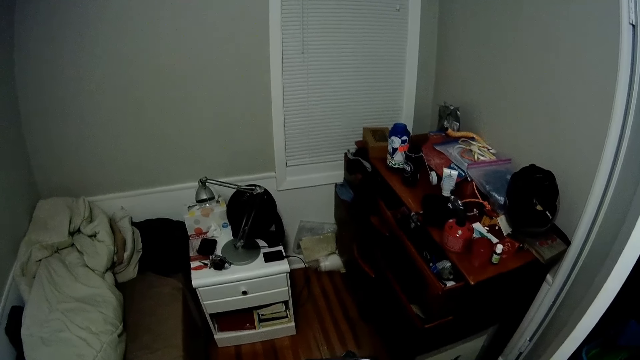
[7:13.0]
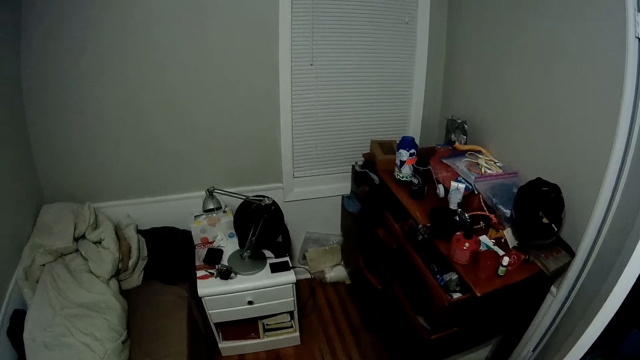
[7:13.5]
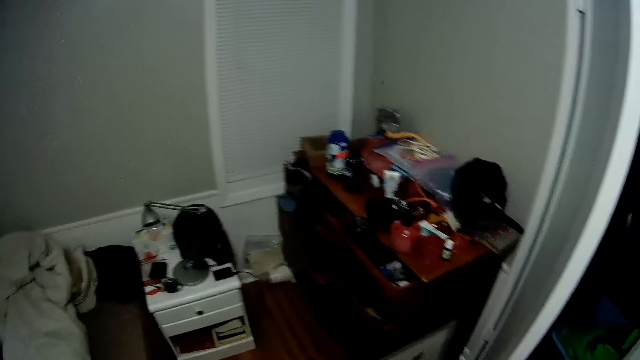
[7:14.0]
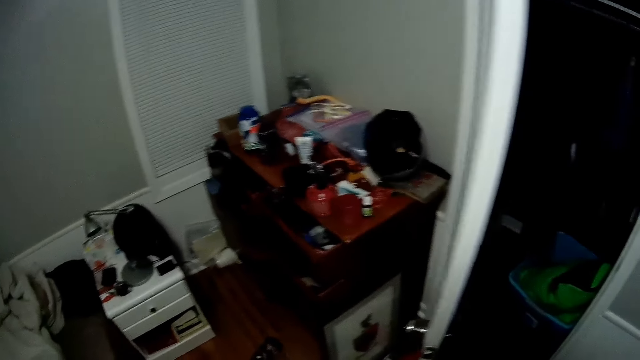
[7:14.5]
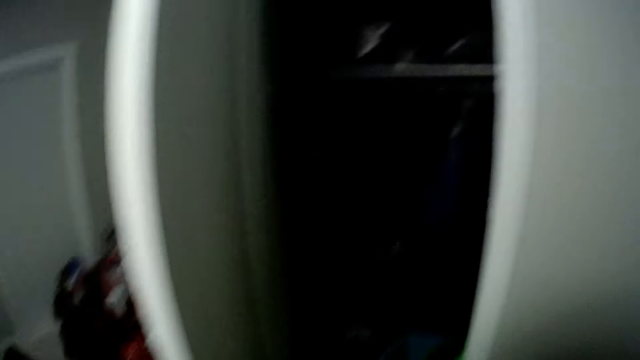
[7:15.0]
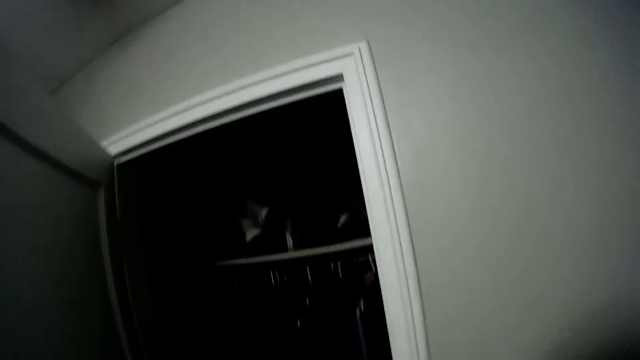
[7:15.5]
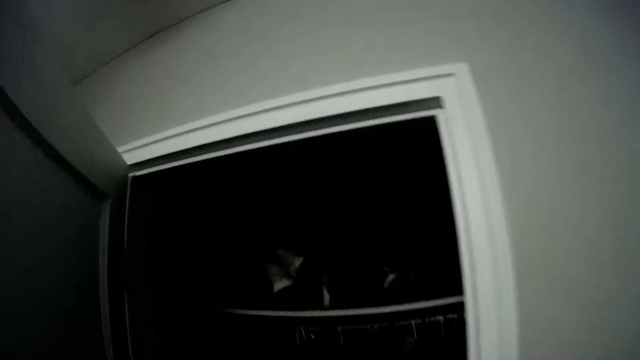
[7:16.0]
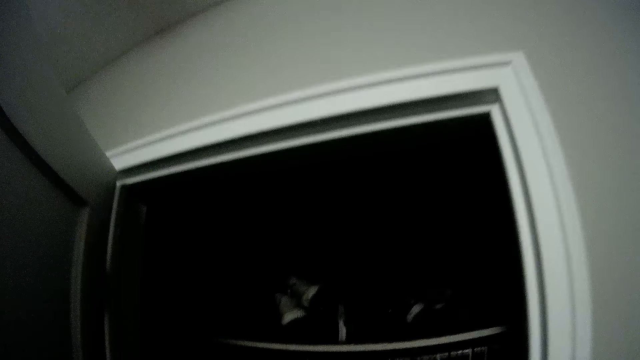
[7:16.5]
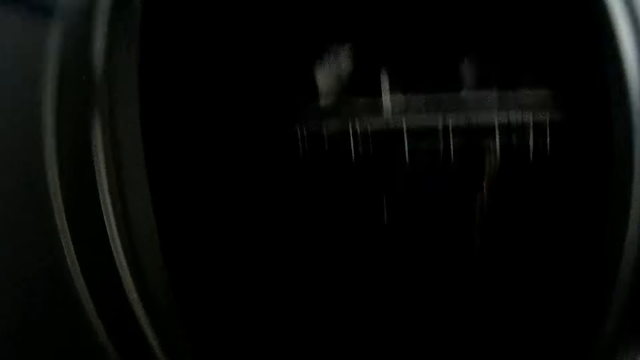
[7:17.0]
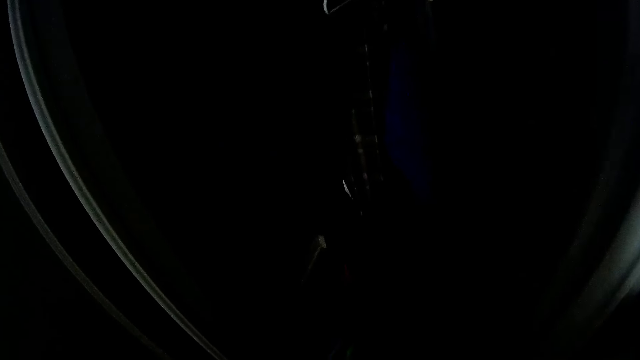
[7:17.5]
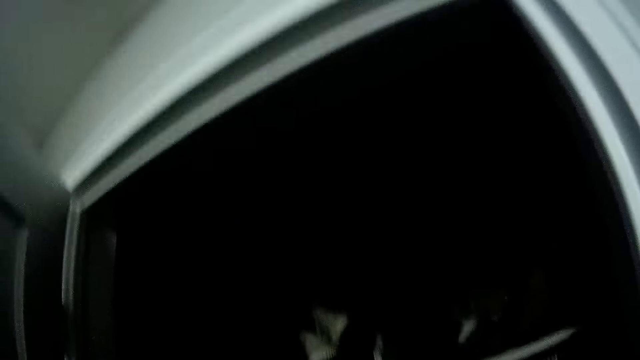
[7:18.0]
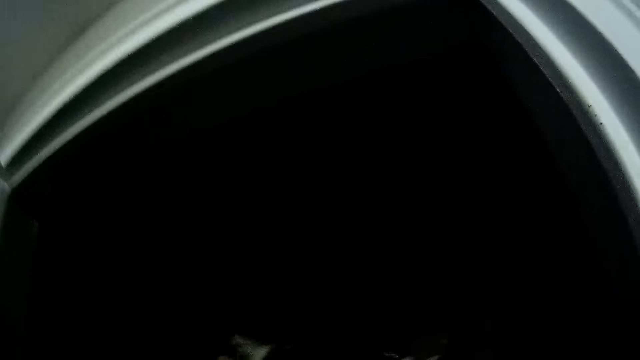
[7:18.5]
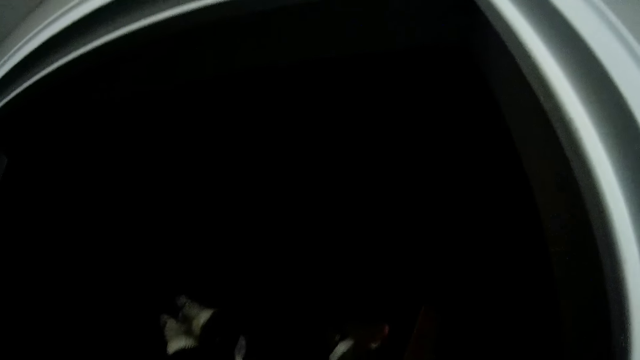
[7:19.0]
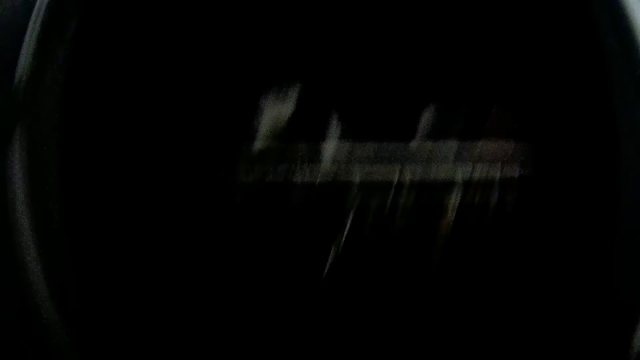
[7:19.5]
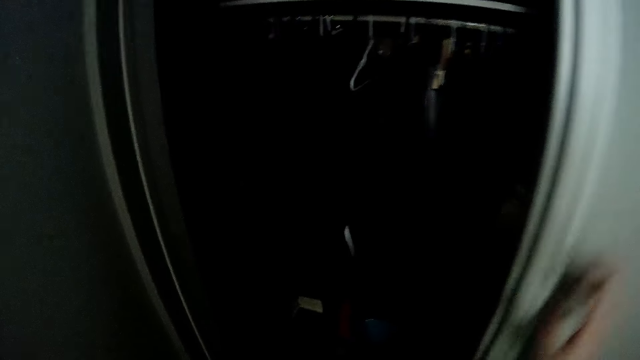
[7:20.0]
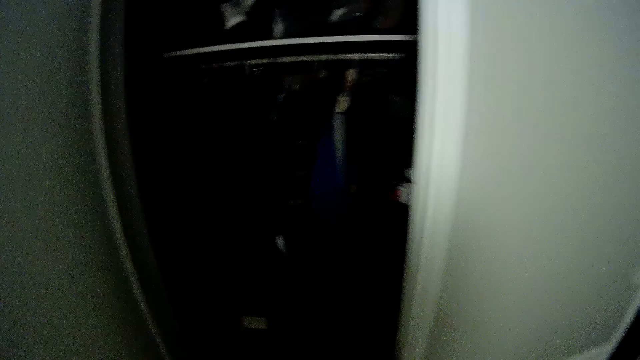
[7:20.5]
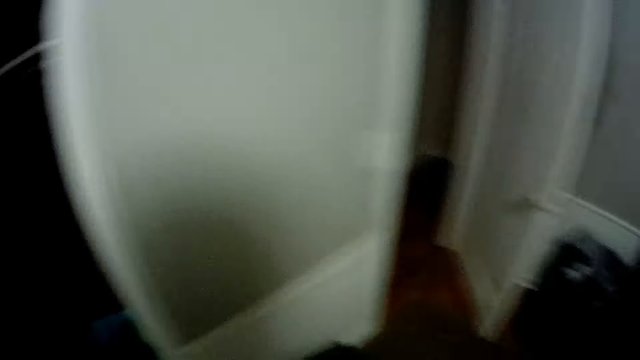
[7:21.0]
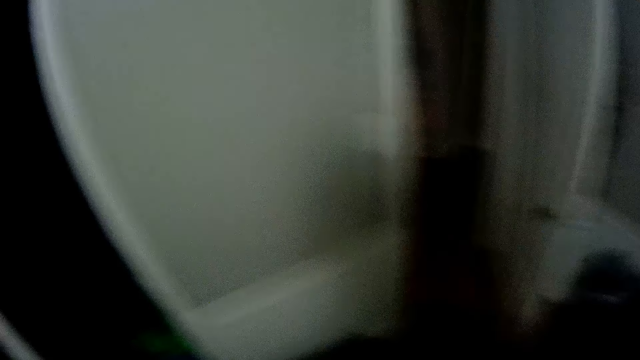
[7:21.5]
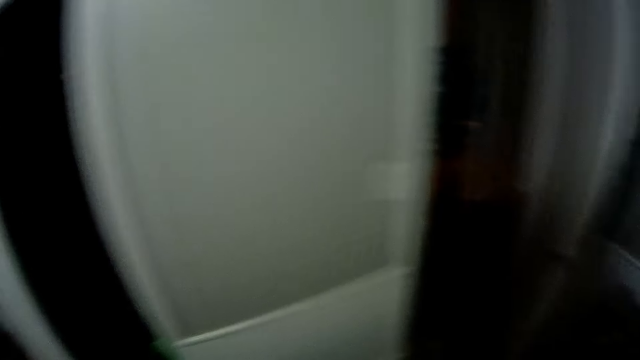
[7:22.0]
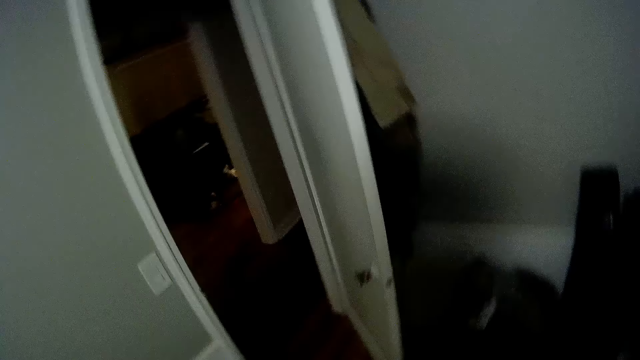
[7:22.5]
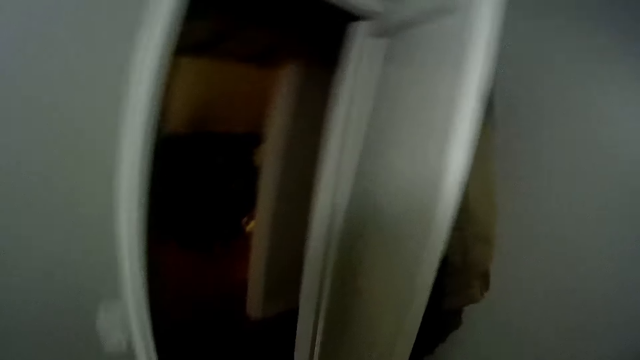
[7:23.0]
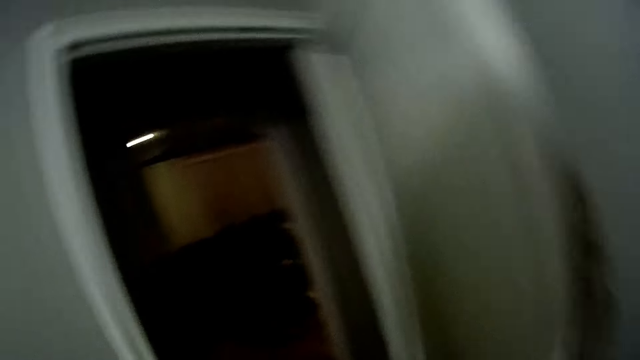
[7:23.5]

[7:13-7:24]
The camera wearer looks around. They remove a hand from the wall. They walk around.

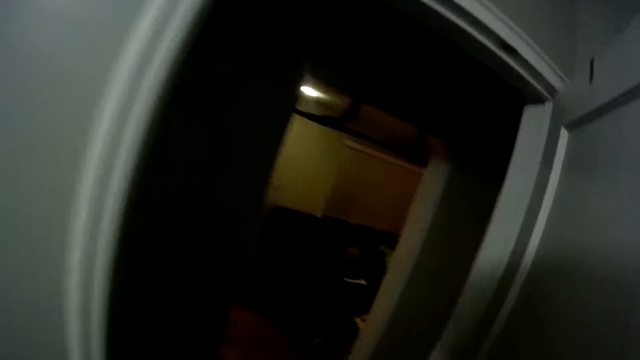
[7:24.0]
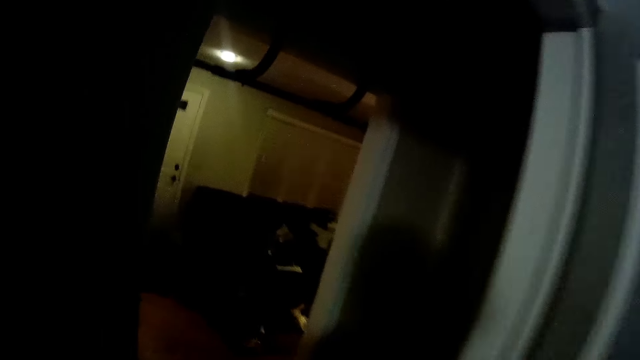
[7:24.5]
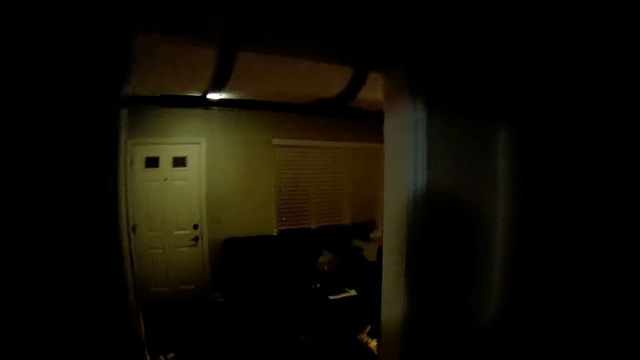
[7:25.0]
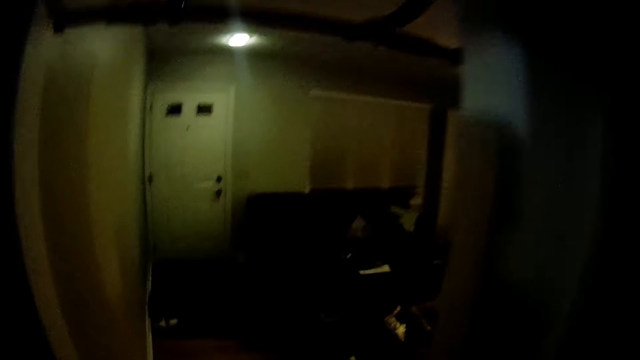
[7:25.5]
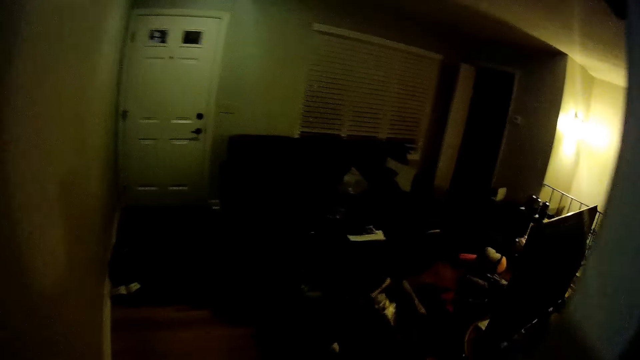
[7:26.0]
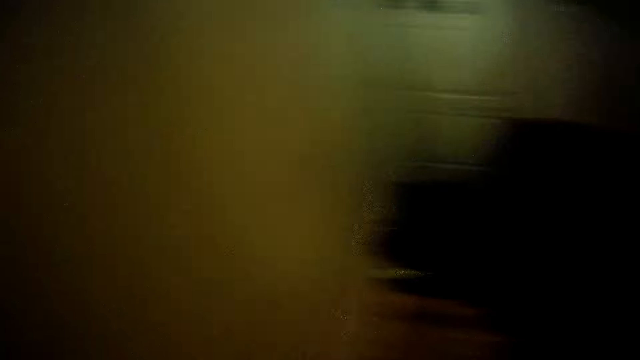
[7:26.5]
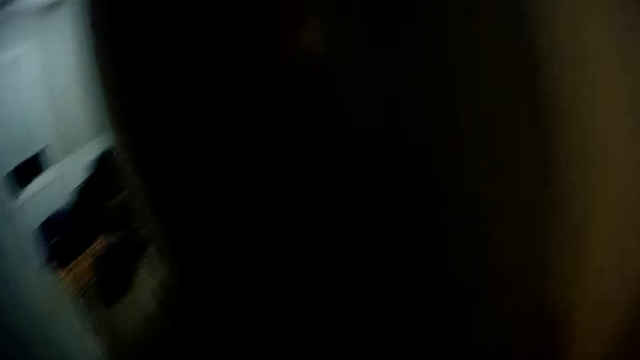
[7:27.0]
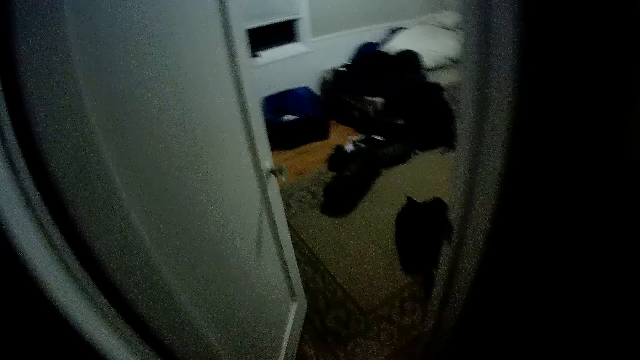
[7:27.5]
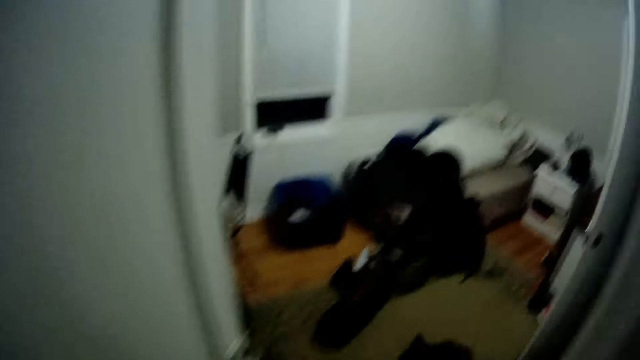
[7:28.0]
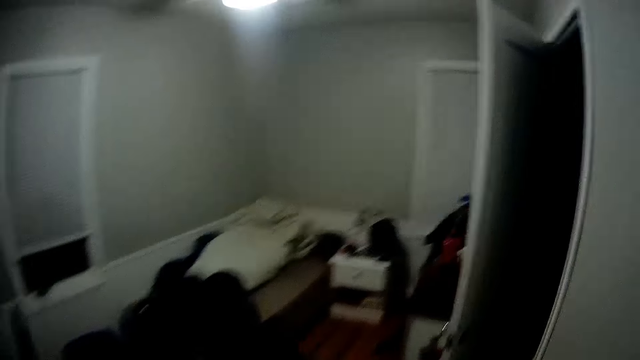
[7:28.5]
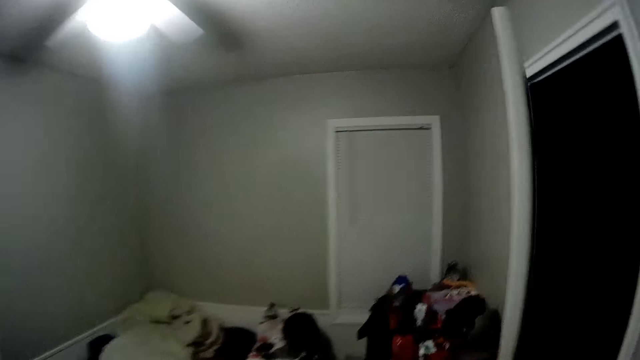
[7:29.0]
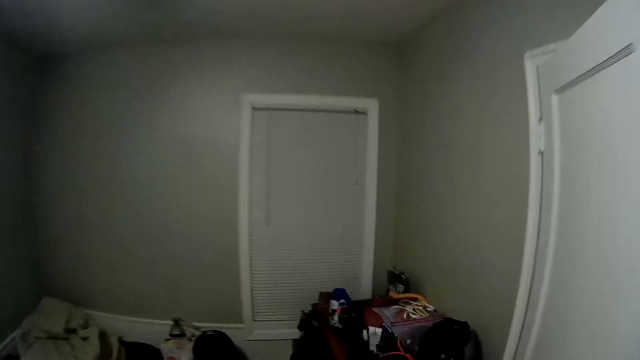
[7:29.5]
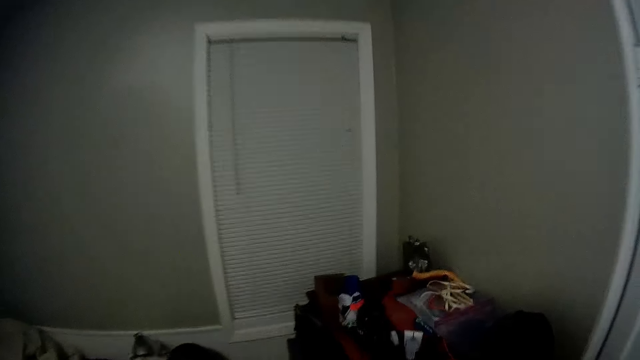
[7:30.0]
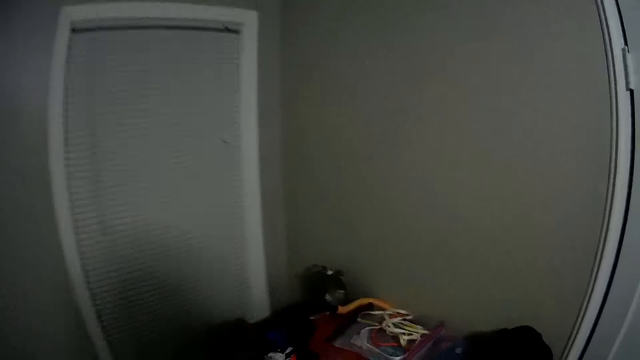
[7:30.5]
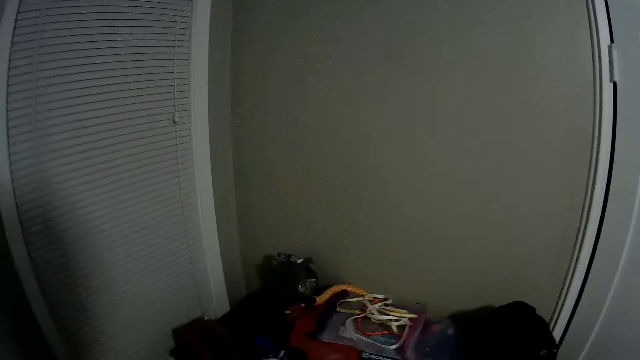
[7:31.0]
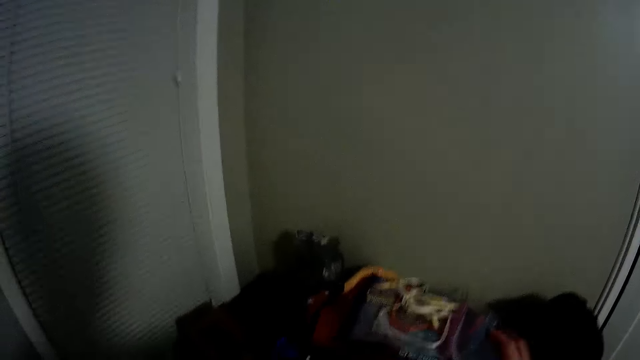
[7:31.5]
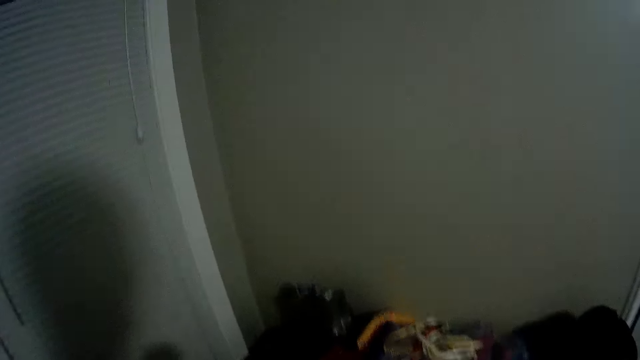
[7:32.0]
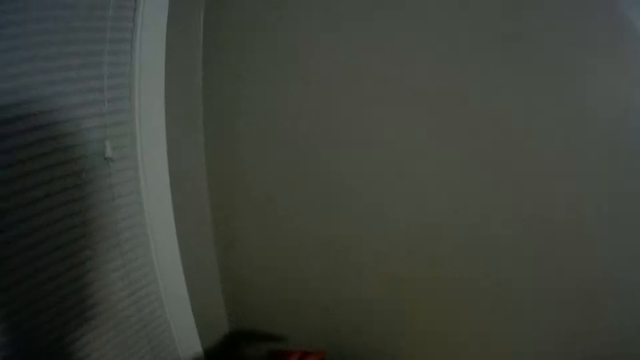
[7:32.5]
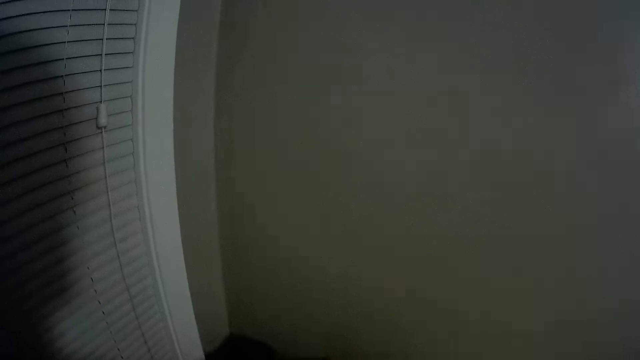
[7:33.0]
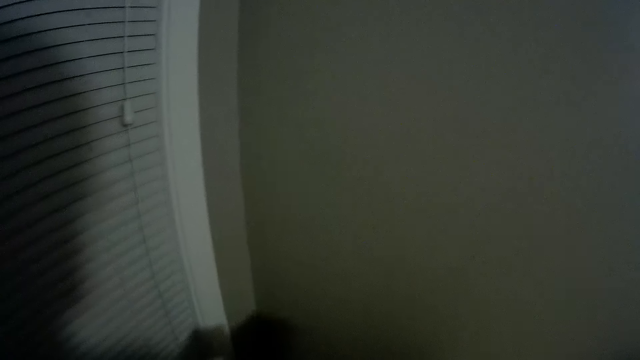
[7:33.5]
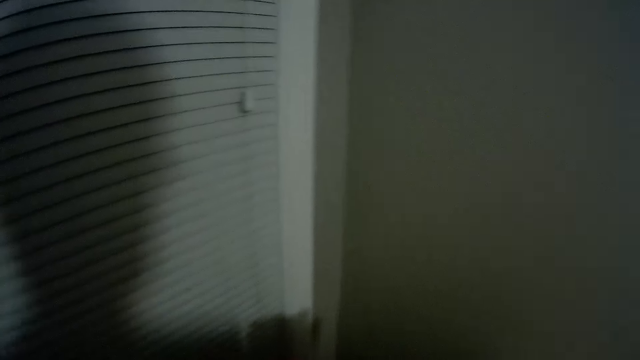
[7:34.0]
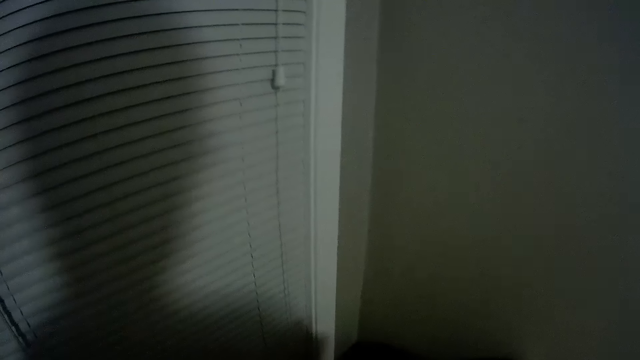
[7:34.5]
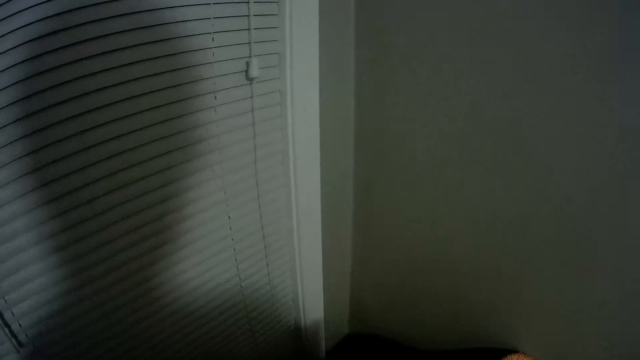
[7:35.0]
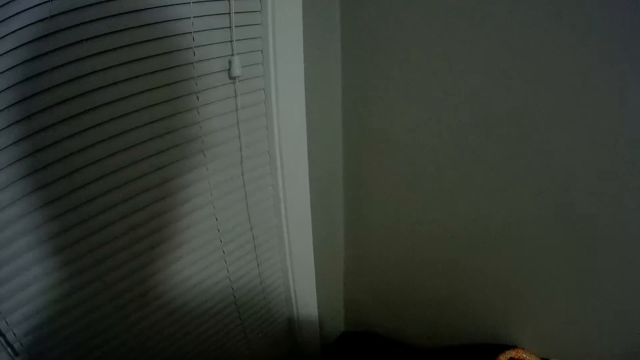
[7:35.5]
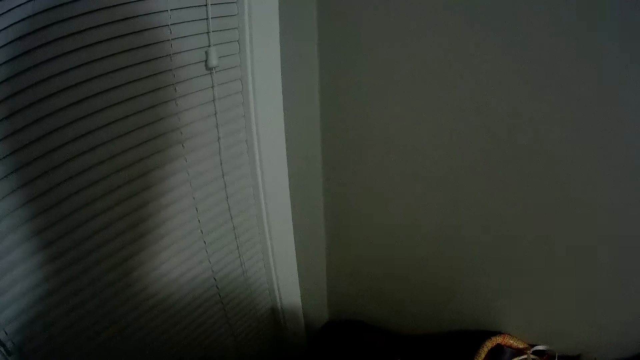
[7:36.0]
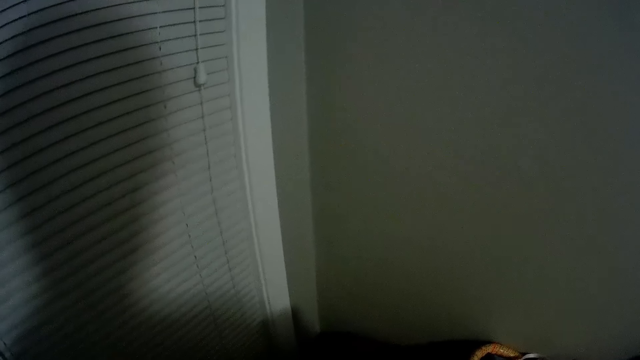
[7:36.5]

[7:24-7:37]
The camera wearer walks back to the sitting room. They lift a hand, lower a hand and walk around. They walk into the room. They move a hand.
